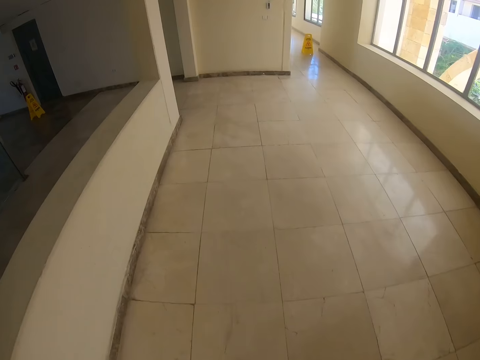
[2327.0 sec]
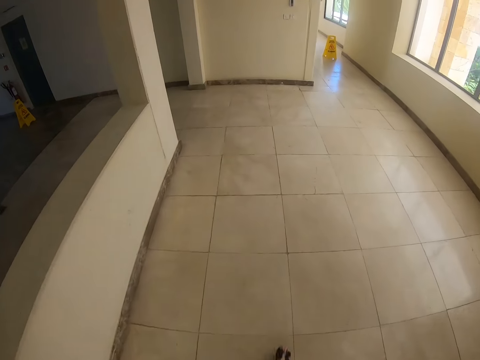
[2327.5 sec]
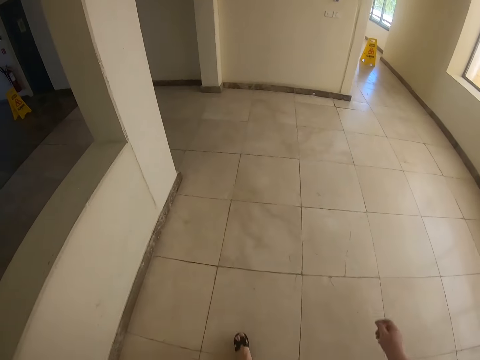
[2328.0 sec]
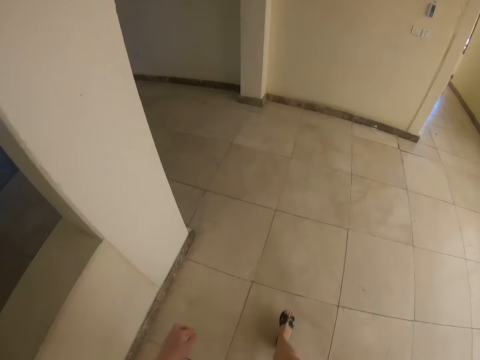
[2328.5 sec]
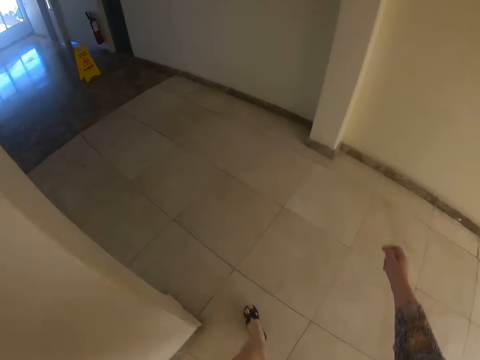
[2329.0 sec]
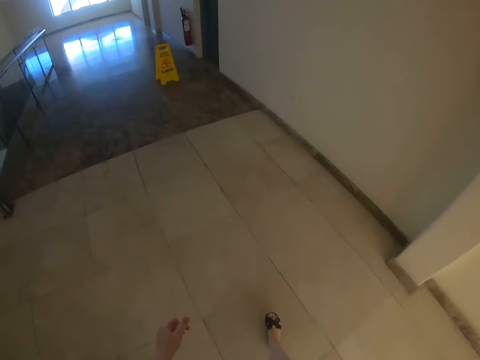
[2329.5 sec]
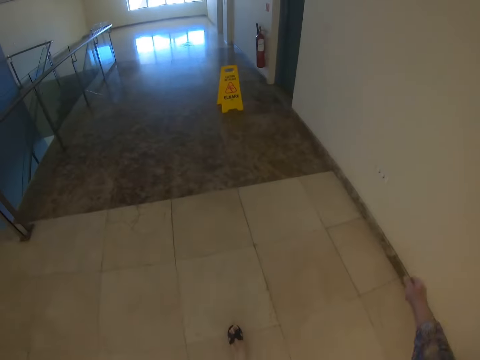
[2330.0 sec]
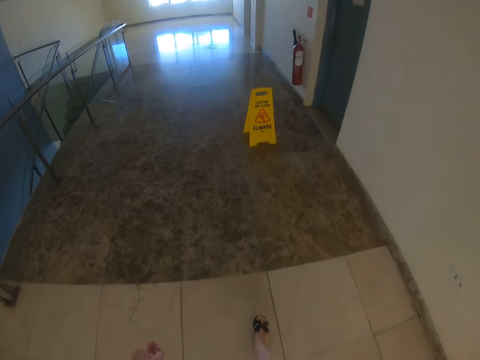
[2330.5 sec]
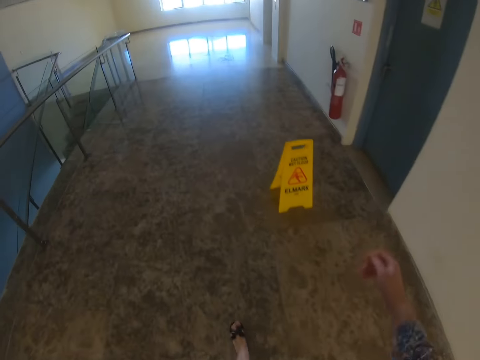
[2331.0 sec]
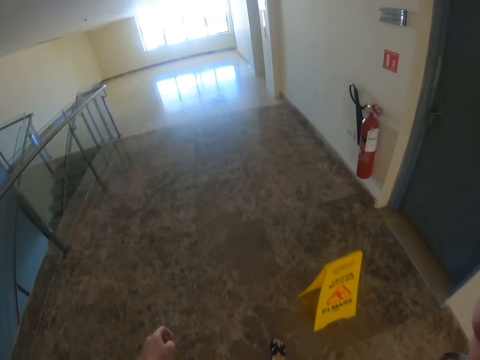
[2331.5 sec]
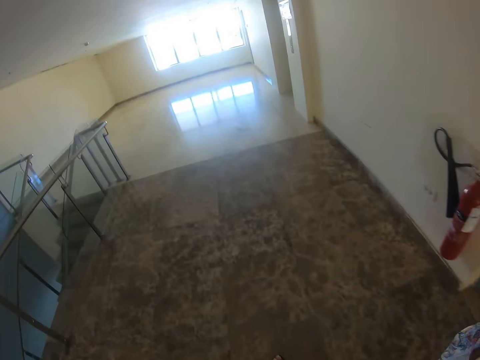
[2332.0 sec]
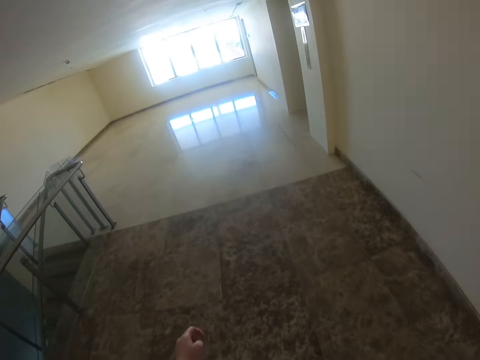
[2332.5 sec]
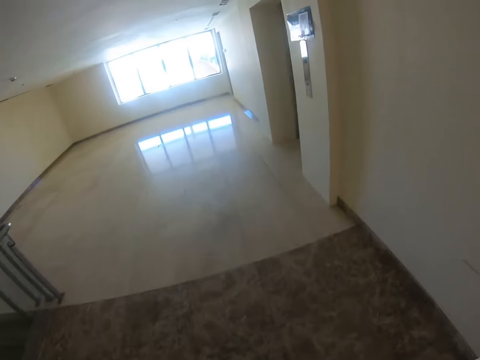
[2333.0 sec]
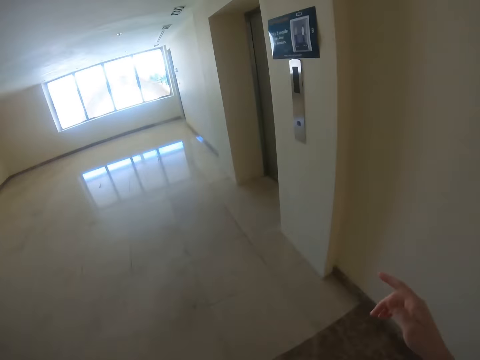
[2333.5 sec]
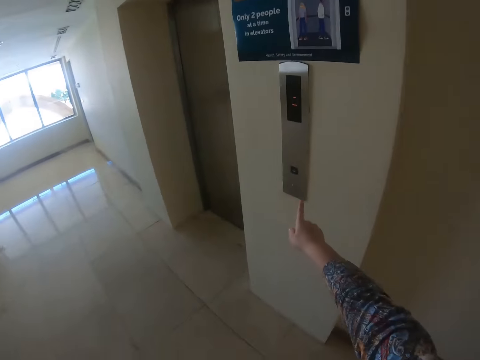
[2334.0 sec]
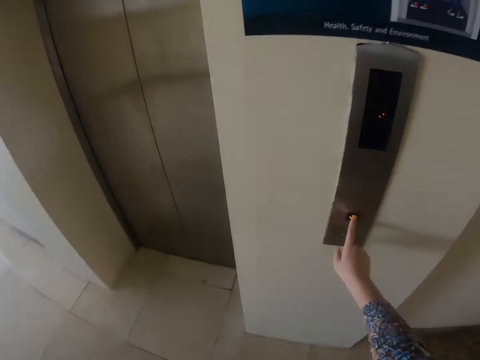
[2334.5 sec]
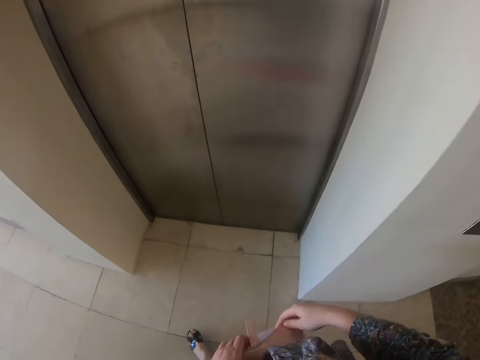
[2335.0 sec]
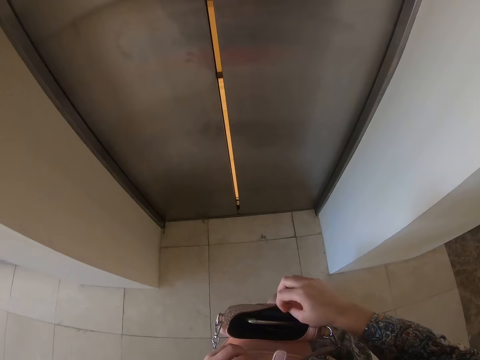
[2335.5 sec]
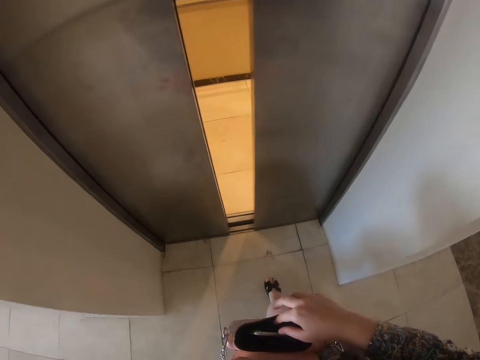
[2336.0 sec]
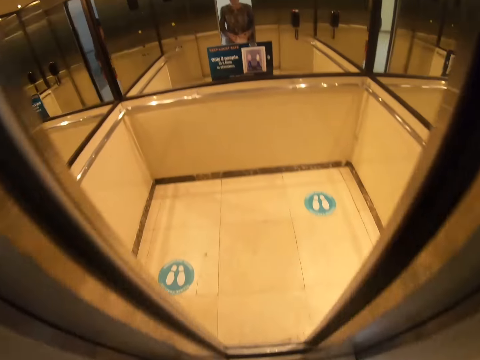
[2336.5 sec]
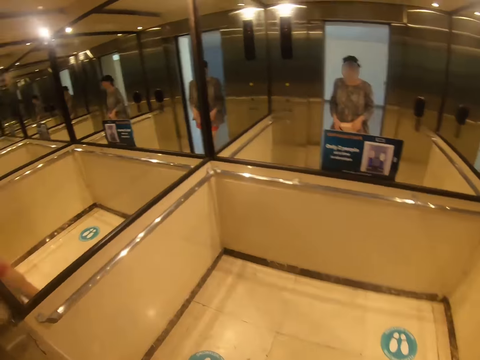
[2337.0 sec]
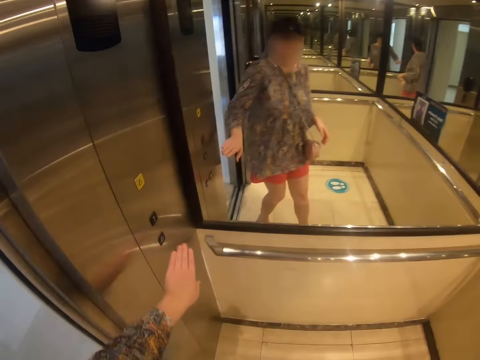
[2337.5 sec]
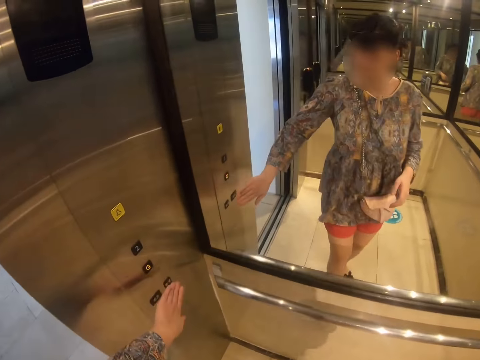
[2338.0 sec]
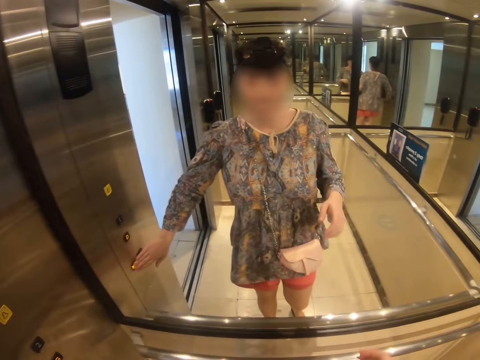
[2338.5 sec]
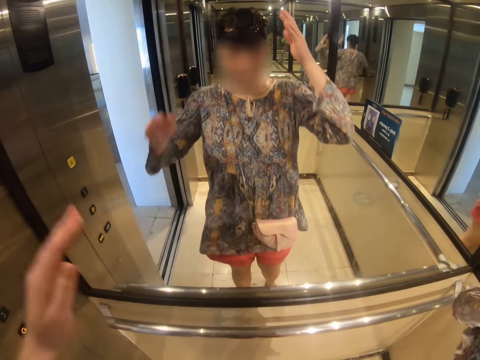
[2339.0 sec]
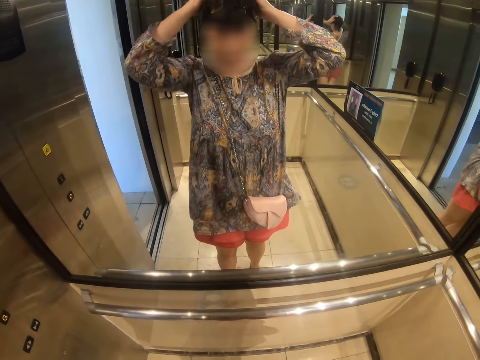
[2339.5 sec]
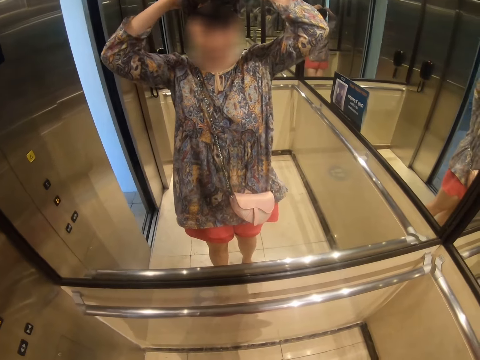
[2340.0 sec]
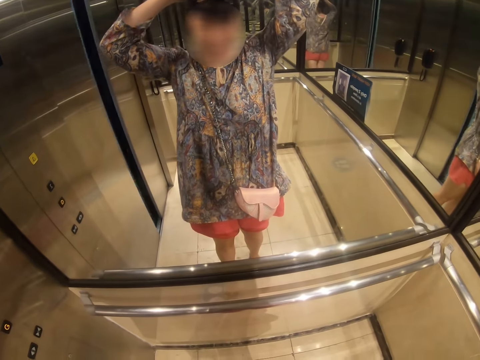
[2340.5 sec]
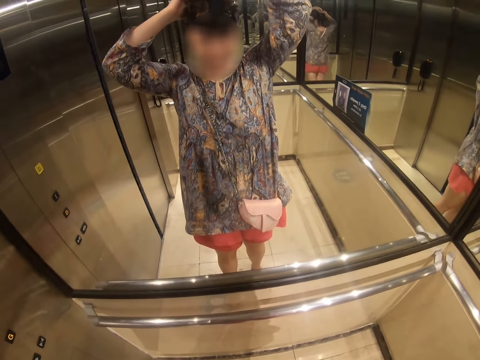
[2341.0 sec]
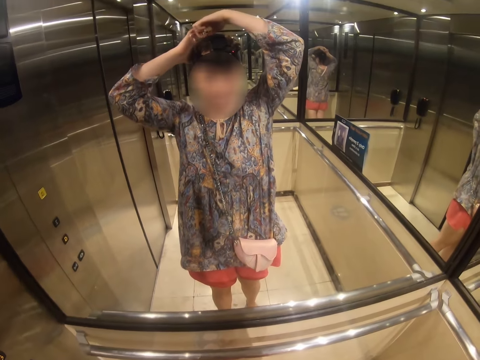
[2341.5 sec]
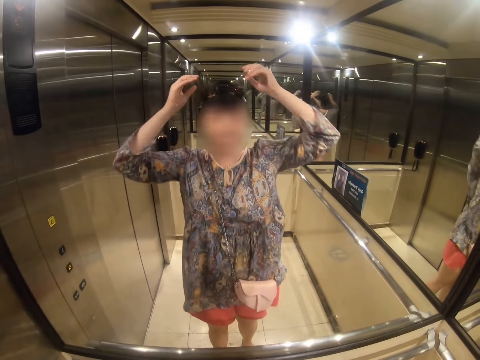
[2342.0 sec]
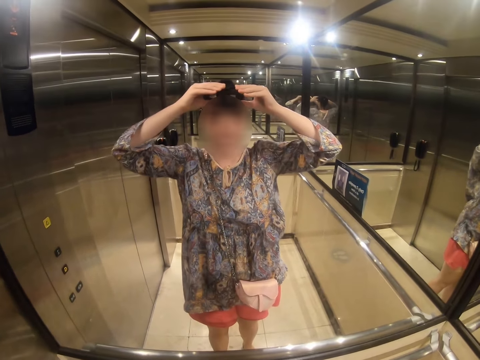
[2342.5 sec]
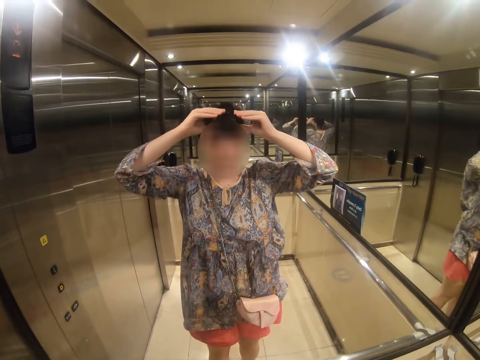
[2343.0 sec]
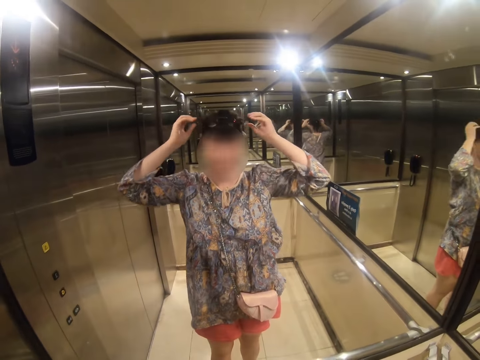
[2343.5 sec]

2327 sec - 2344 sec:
The camera wearer lifts the hand. They walk around. They press the lift button. They enter the lift. They press the lift button. They touch the head. They adjust the camera.

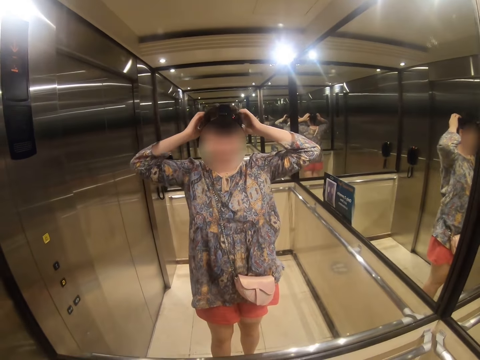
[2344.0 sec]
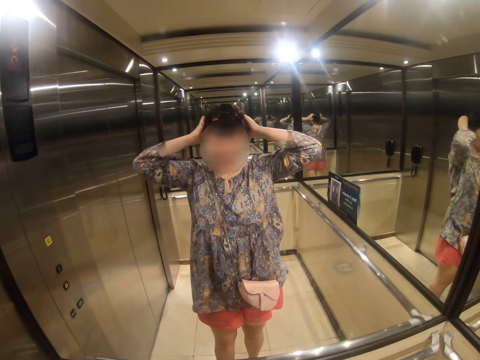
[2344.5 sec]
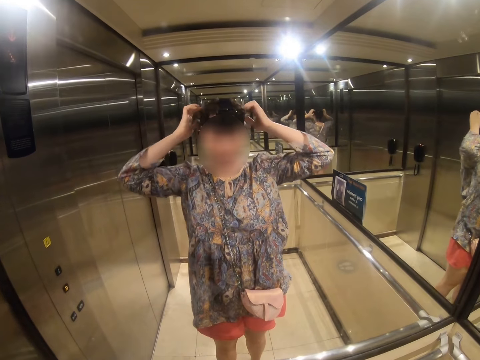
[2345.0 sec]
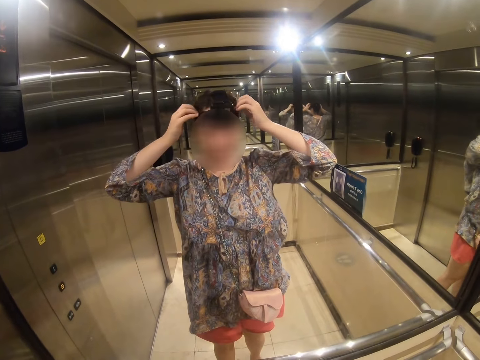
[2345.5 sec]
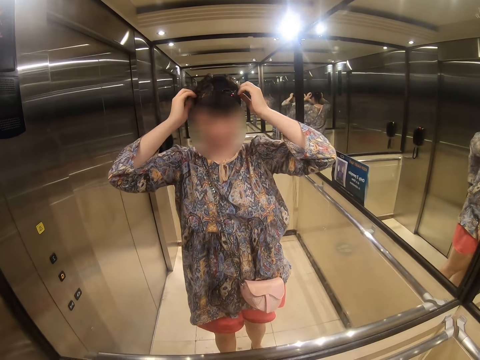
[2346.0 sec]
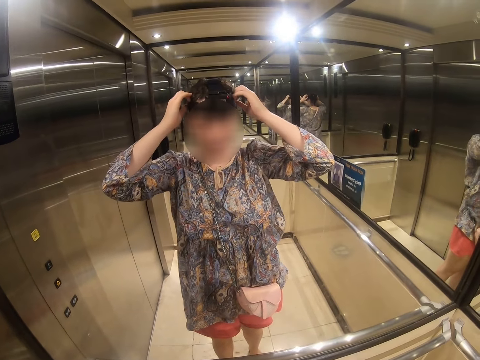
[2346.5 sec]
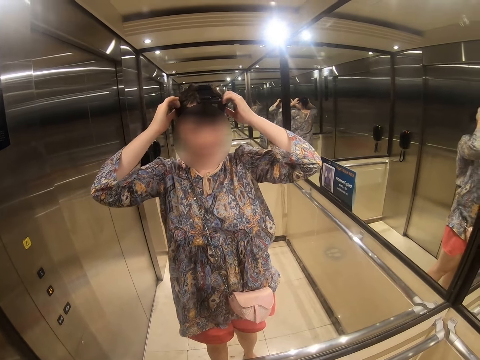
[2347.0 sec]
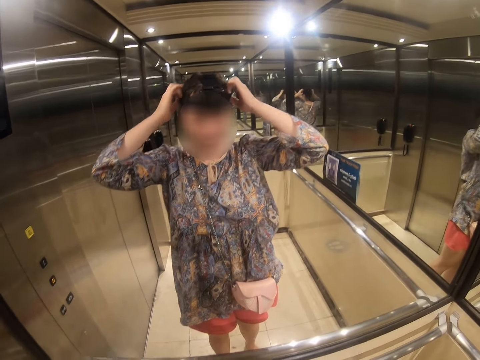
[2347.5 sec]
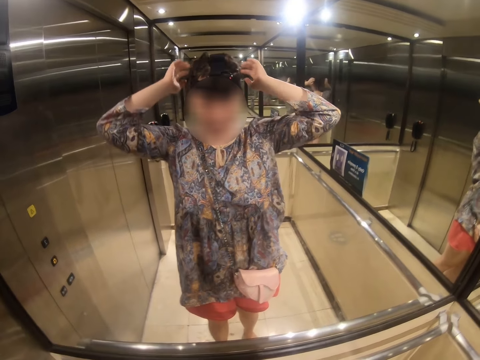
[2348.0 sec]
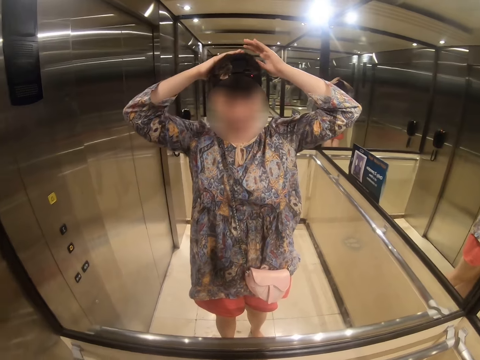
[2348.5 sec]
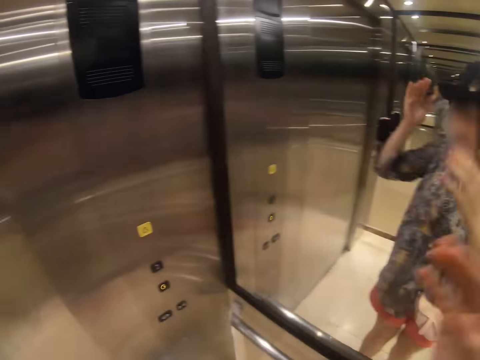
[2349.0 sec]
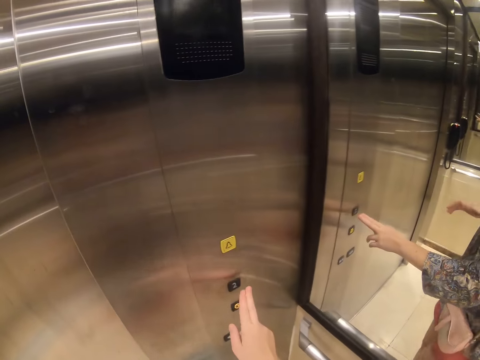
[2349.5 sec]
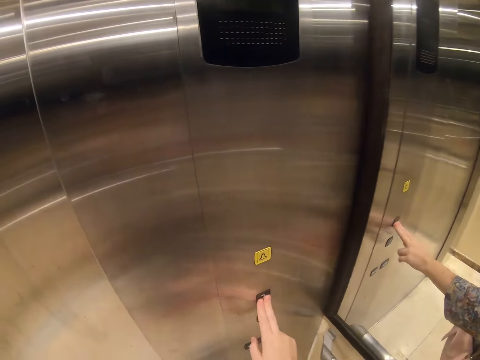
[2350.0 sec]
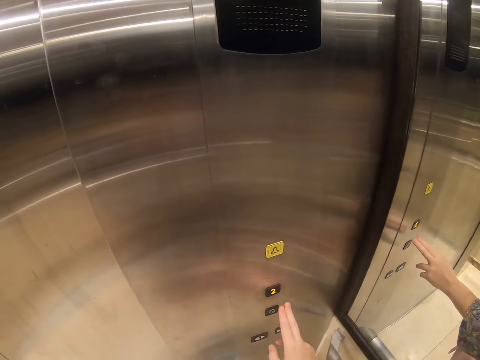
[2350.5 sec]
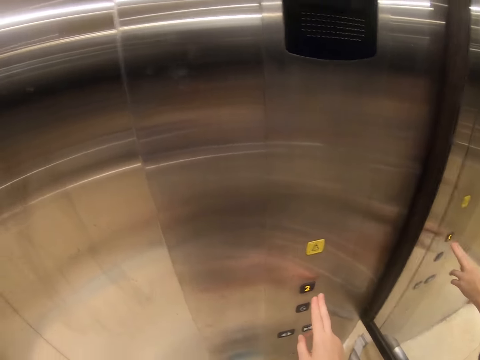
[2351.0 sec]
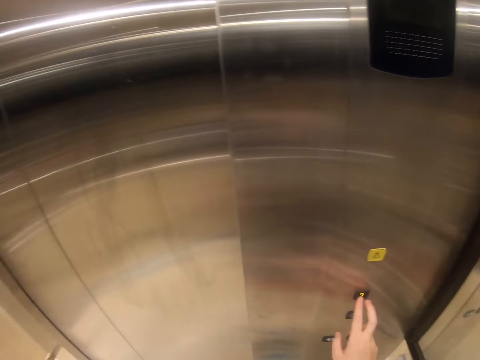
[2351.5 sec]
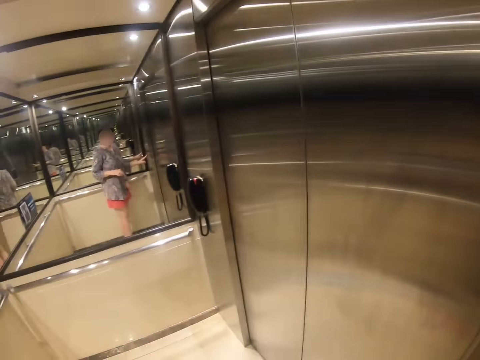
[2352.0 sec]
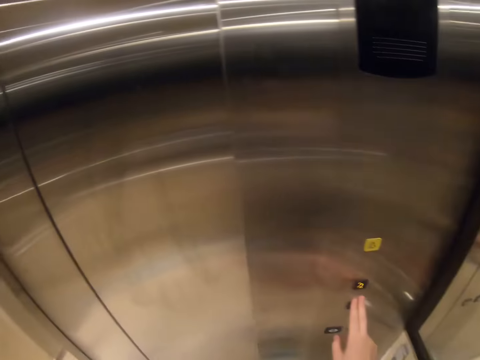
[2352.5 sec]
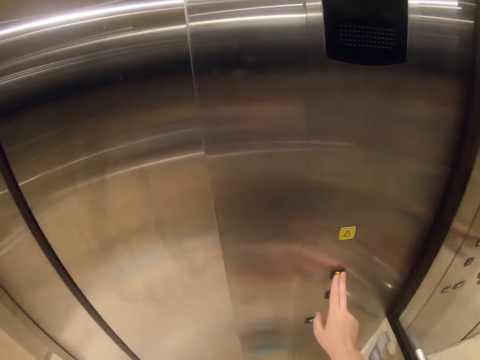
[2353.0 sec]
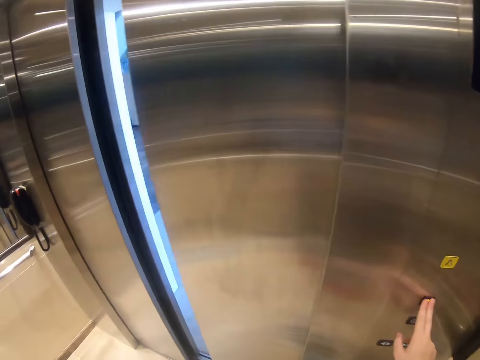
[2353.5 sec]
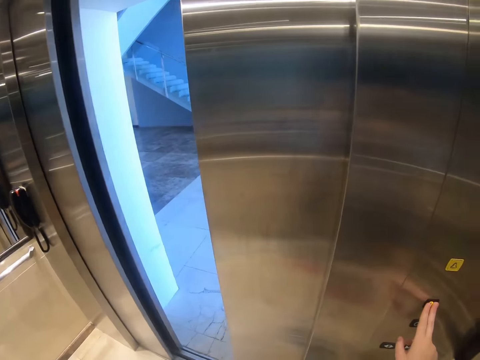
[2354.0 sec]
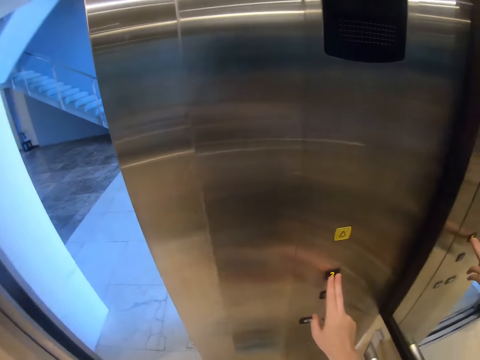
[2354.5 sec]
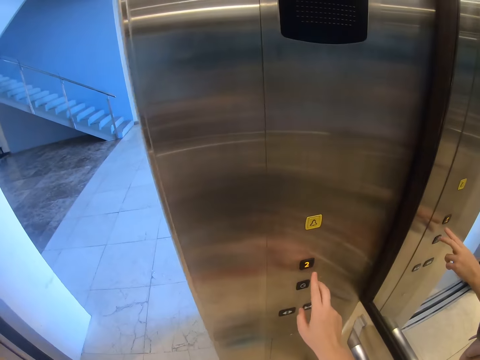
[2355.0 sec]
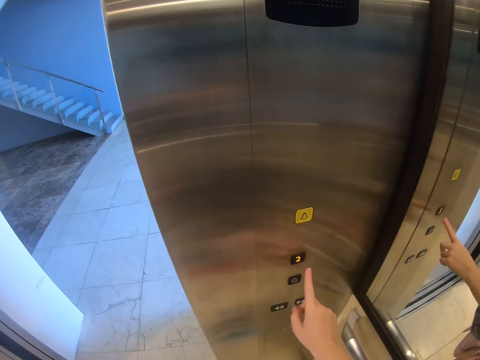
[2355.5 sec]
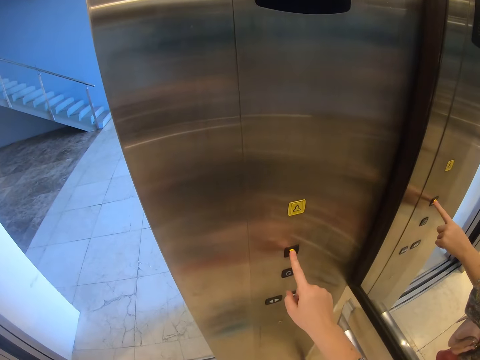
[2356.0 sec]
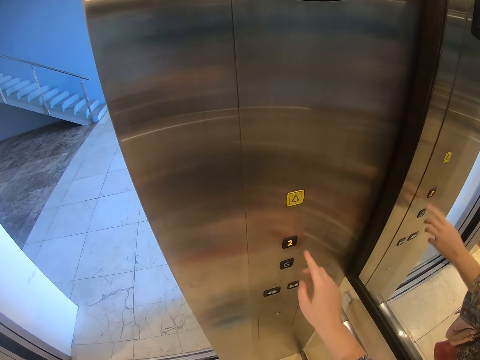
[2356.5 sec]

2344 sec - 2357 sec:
The camera wearer presses the lift button. They open the lift.
